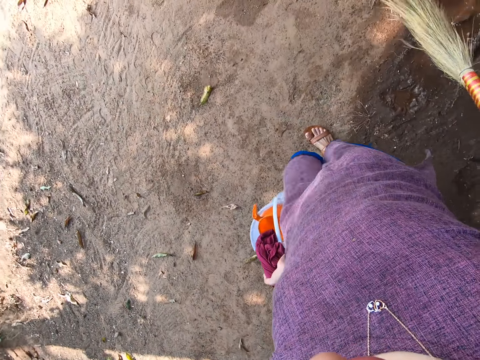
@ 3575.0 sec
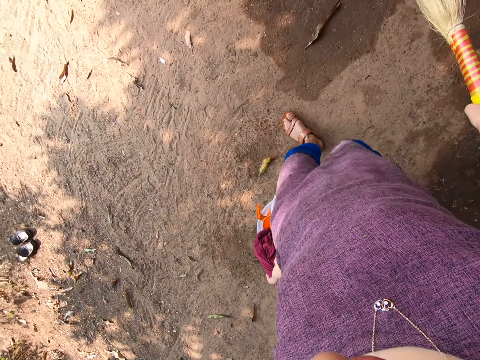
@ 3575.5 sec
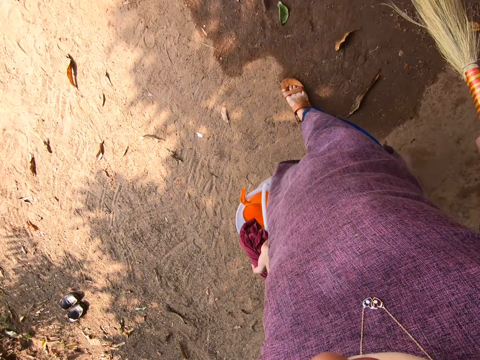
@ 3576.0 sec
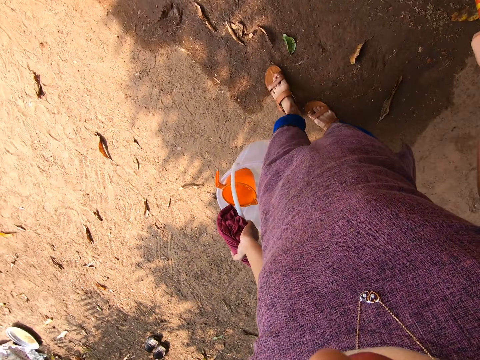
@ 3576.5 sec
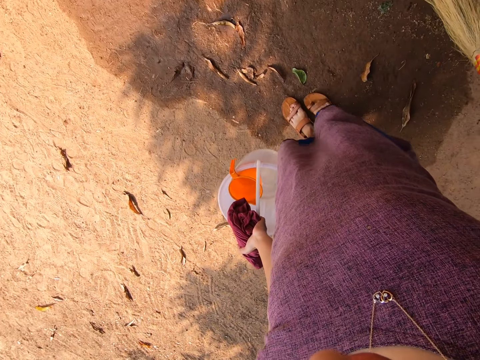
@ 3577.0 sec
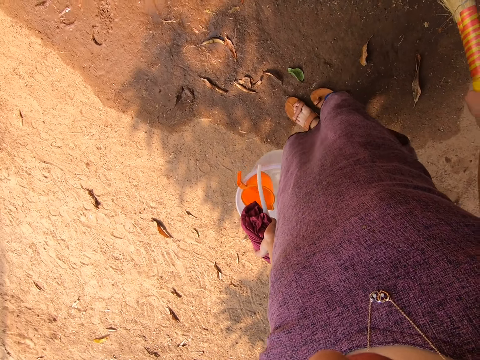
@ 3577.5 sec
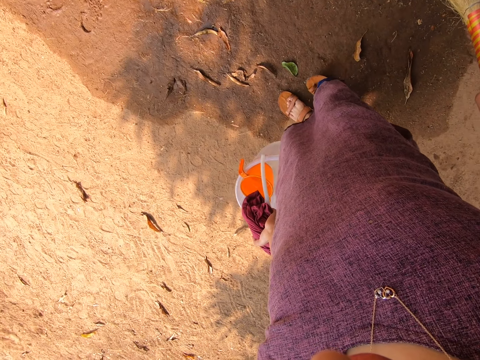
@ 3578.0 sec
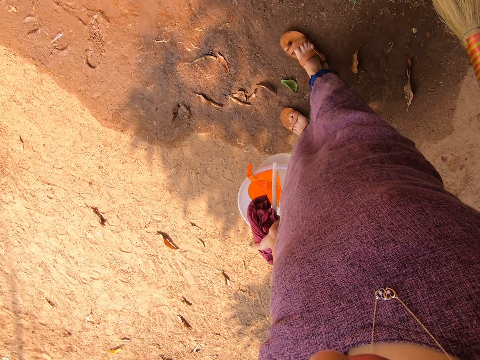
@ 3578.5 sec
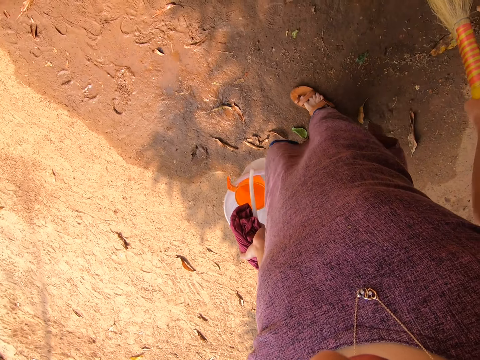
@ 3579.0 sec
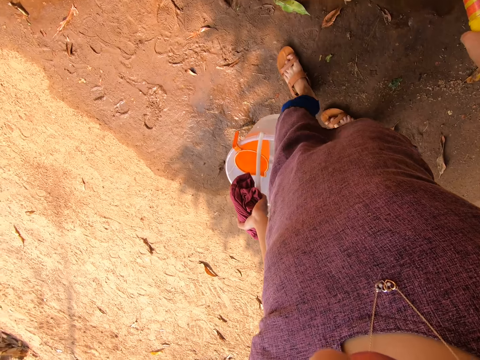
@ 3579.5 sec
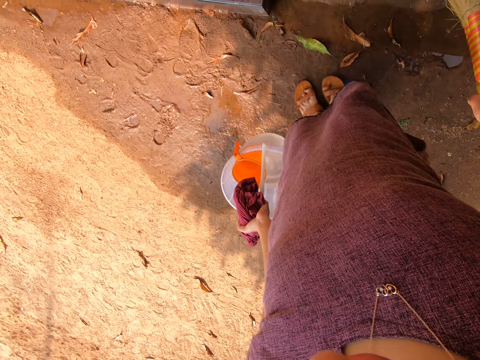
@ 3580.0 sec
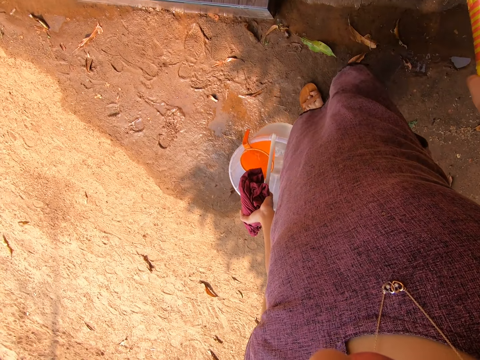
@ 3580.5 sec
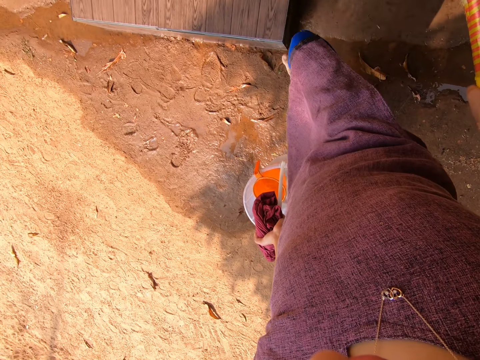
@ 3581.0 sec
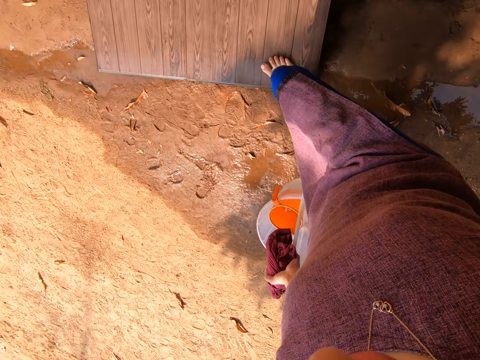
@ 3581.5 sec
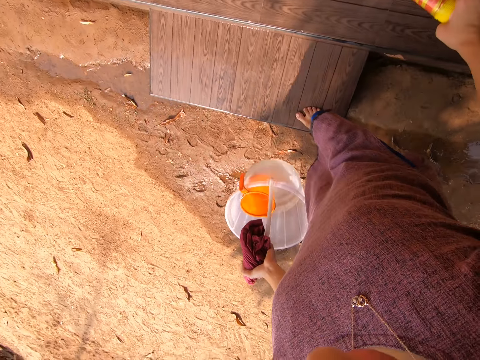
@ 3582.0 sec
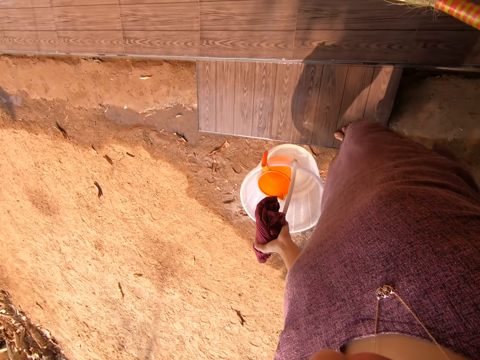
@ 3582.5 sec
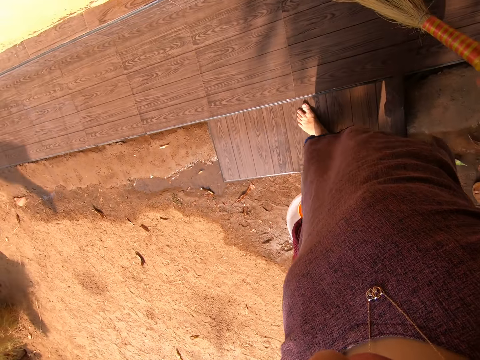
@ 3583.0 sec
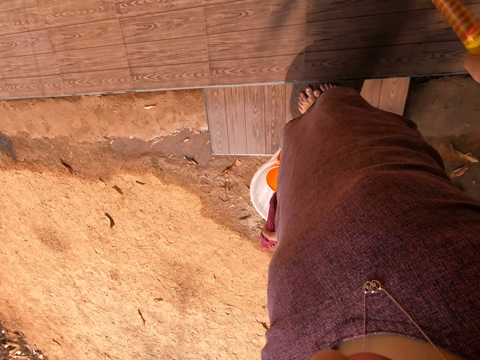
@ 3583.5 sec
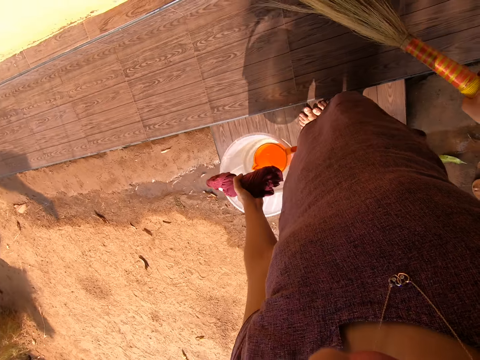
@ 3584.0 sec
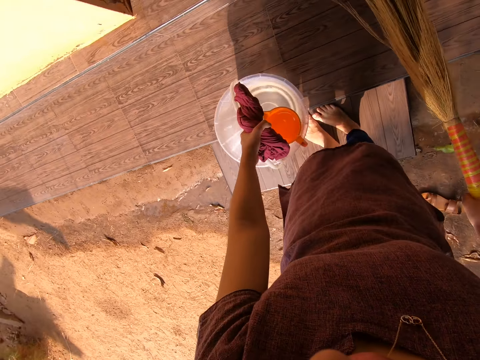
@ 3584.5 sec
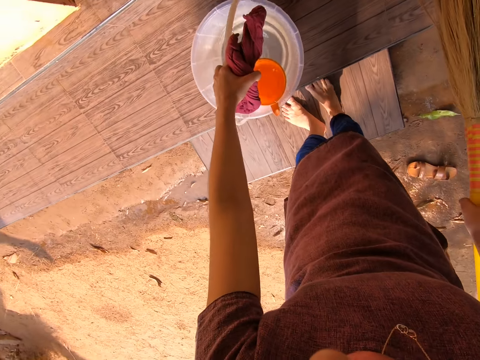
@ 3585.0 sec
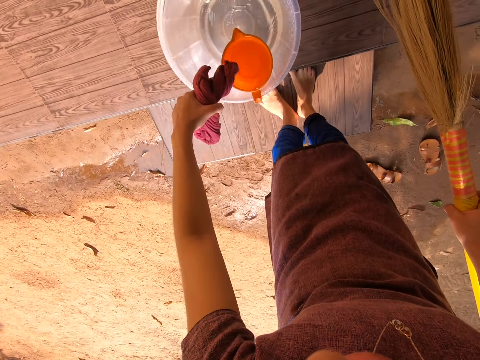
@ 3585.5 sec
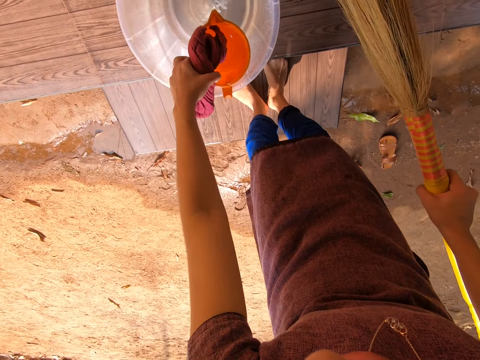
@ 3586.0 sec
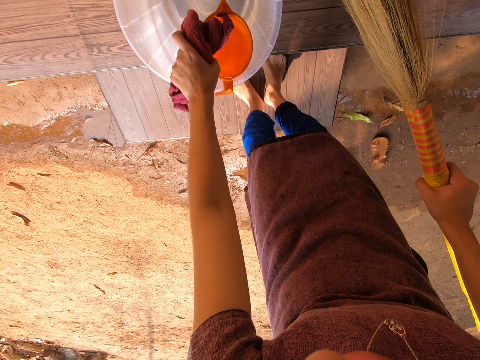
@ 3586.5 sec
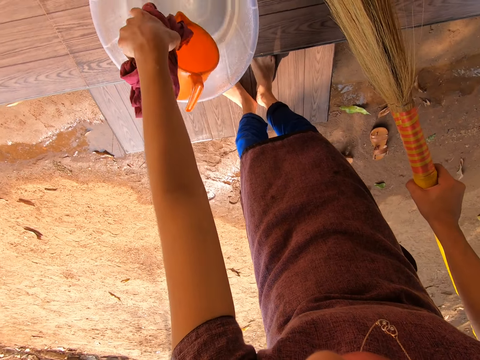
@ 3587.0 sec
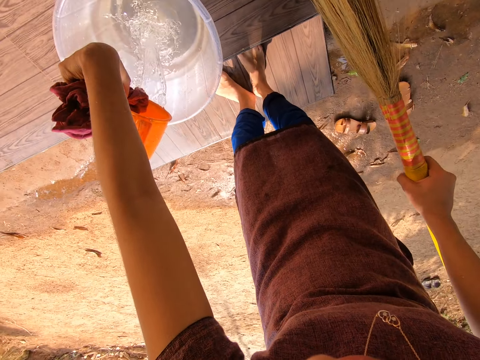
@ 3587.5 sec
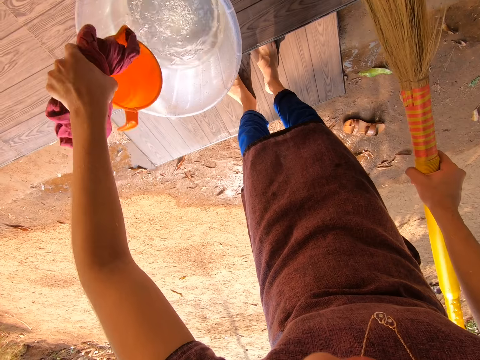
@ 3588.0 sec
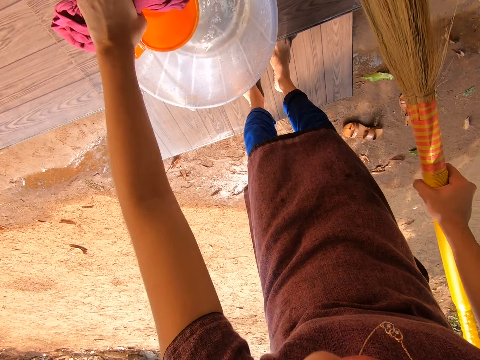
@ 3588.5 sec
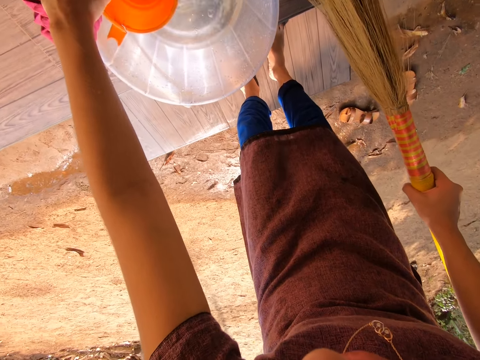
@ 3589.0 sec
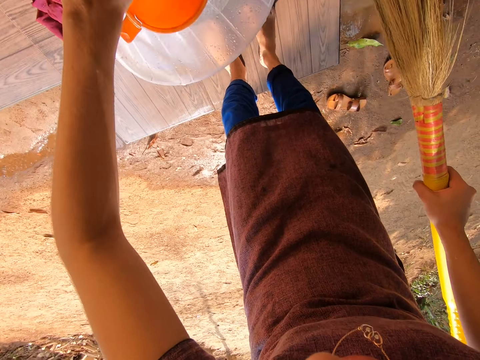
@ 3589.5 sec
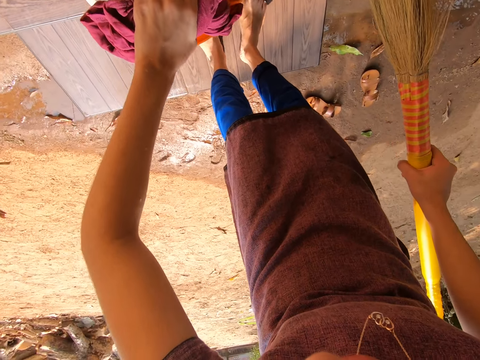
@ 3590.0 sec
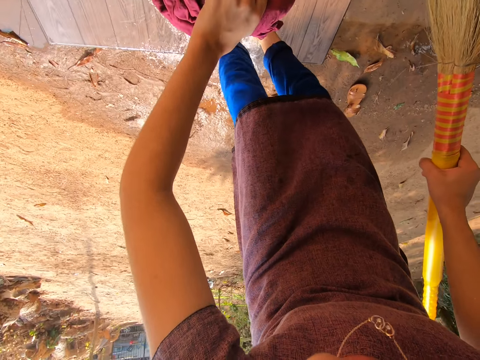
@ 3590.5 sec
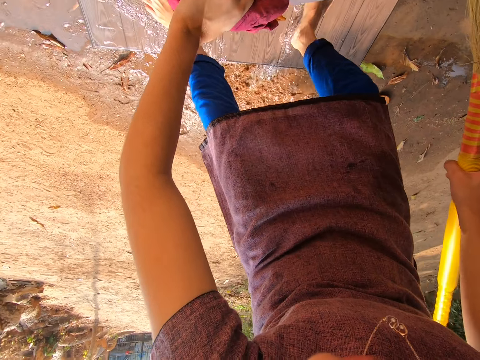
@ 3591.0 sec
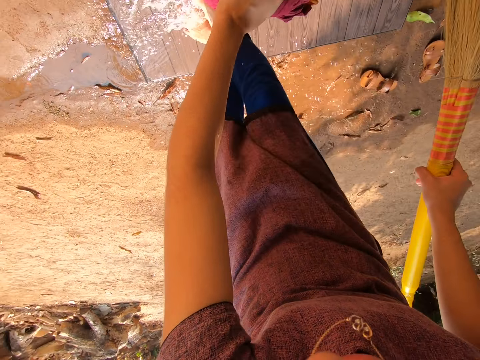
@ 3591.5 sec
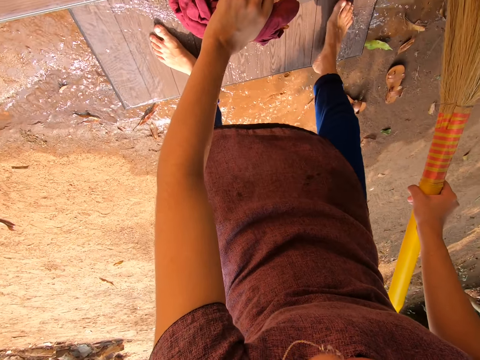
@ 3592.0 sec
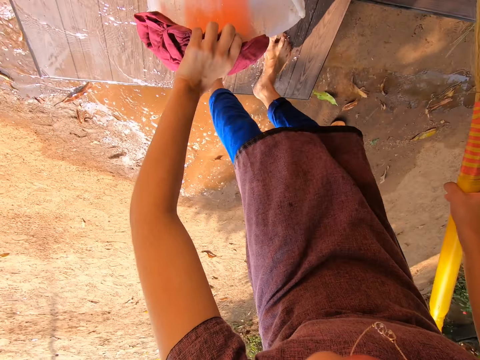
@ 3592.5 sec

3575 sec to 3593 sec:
The camera wearer takes off her shoes. She drops the bucket in her left hand on the floor. She picks a cup on the bucket on the floor with her left hand. She pours the water in the cup in her left hand in the bucket on the floor. She carries a bucket of water from the floor with her left hand. She pours the water in the bucket in her left hand on her legs.

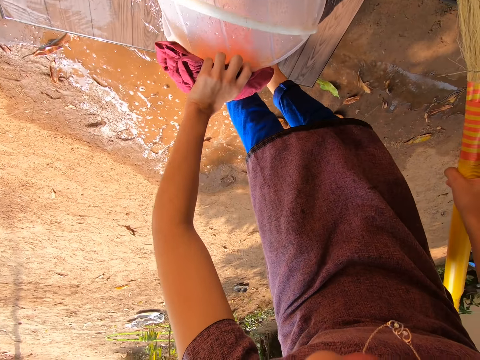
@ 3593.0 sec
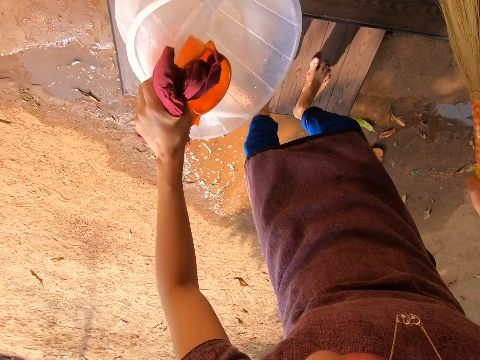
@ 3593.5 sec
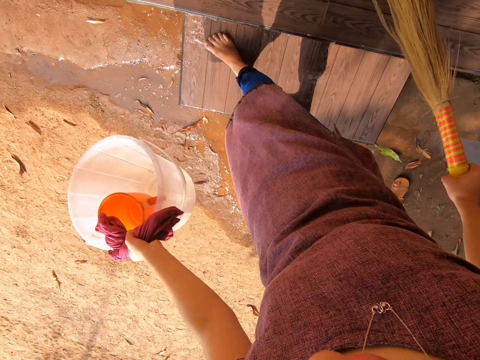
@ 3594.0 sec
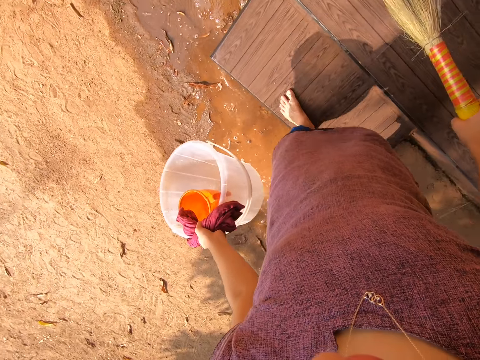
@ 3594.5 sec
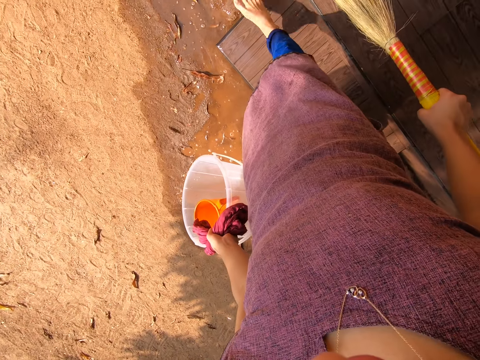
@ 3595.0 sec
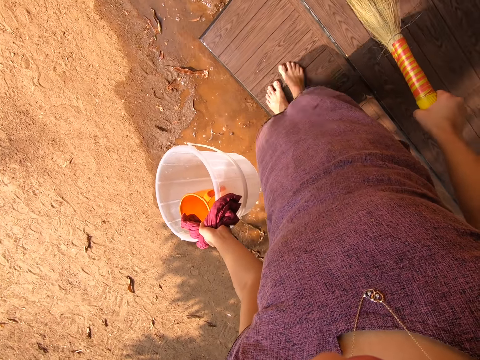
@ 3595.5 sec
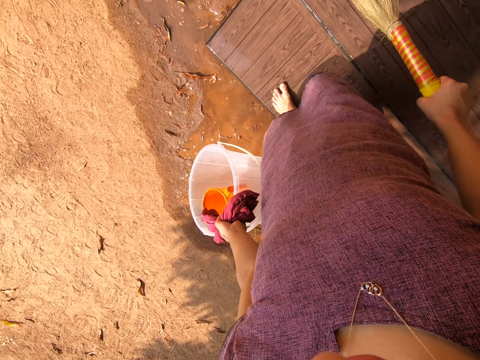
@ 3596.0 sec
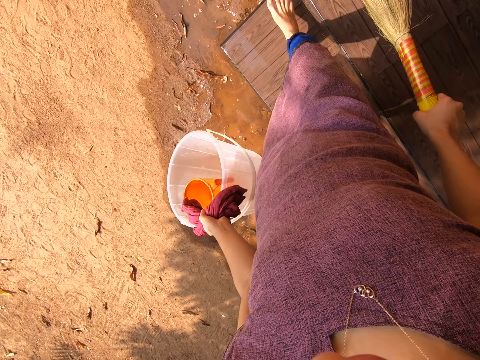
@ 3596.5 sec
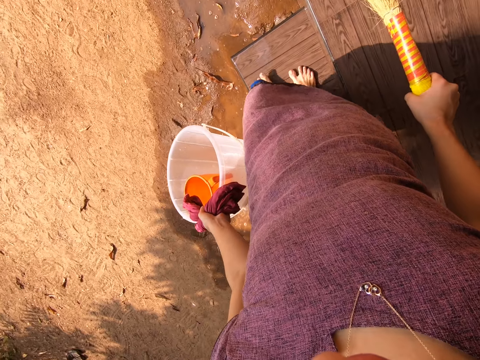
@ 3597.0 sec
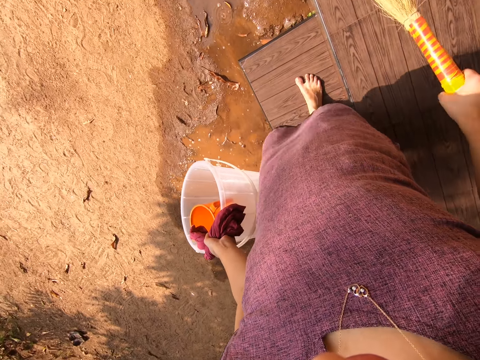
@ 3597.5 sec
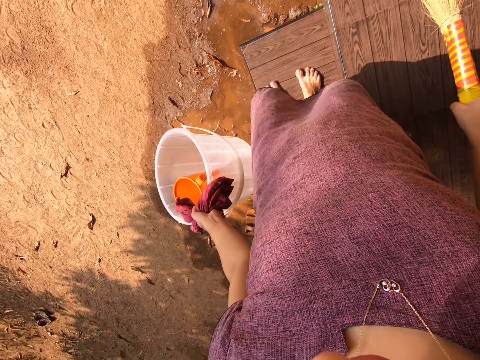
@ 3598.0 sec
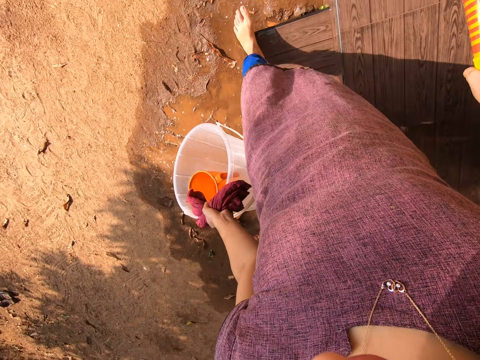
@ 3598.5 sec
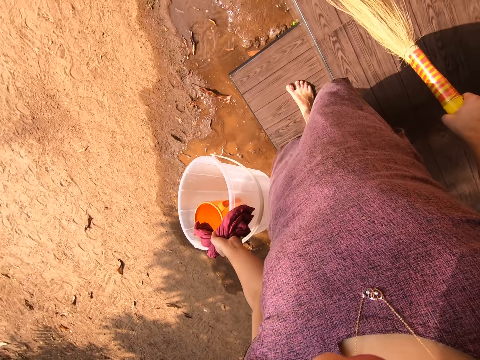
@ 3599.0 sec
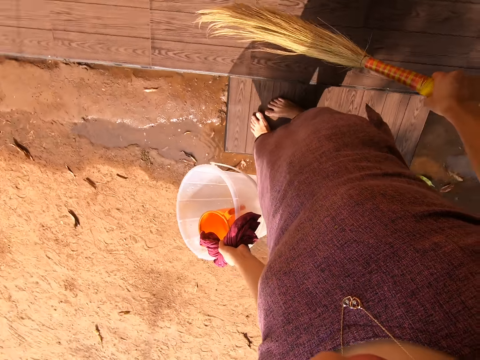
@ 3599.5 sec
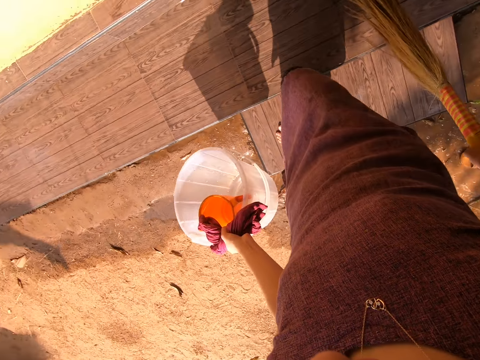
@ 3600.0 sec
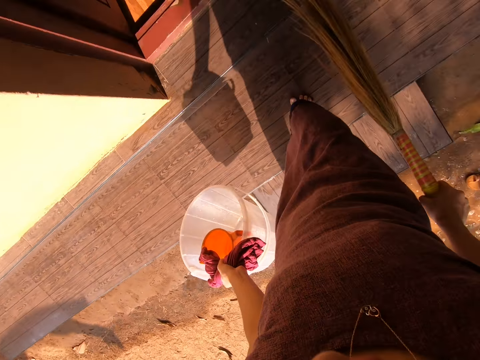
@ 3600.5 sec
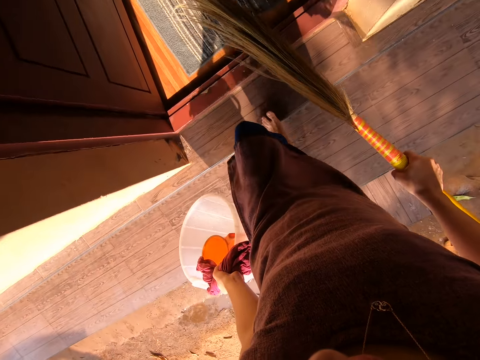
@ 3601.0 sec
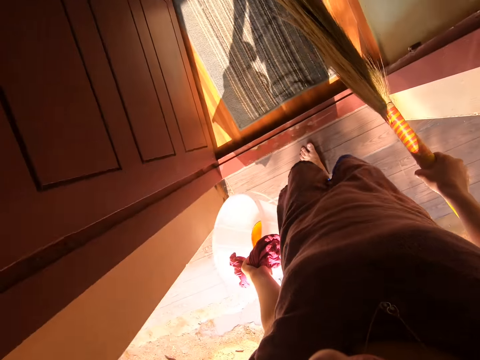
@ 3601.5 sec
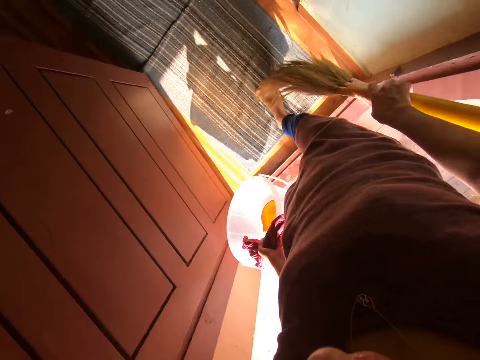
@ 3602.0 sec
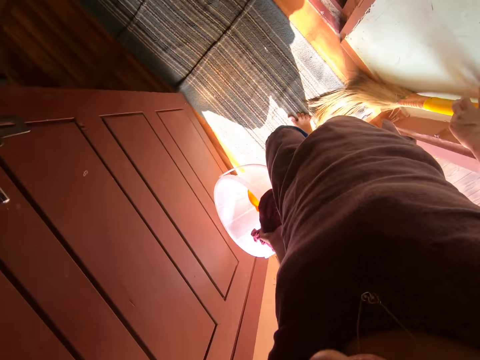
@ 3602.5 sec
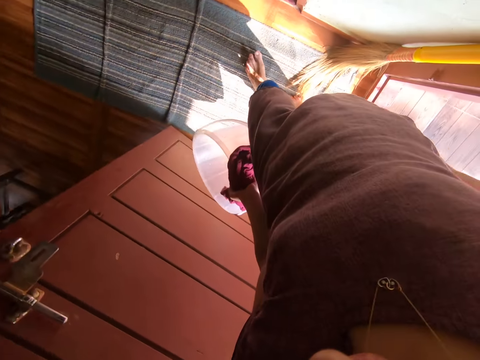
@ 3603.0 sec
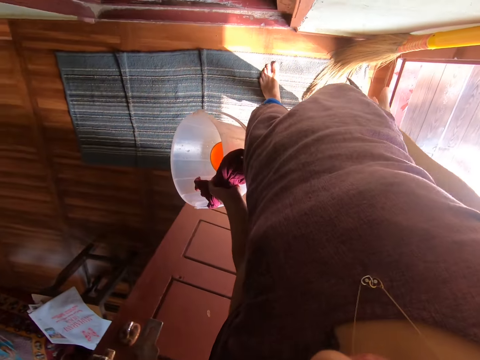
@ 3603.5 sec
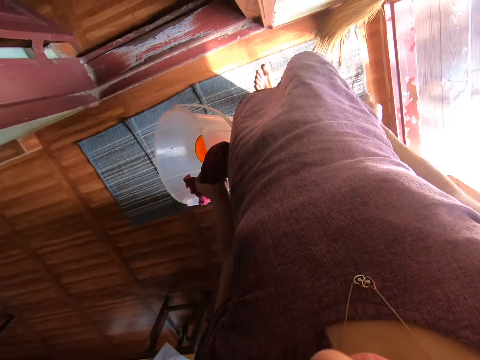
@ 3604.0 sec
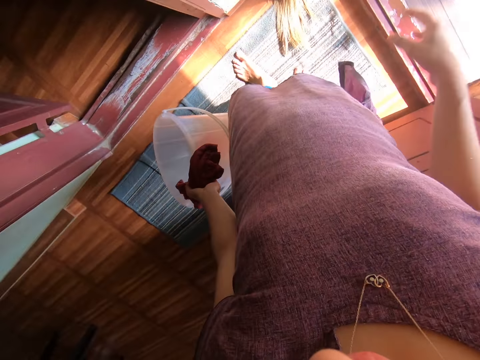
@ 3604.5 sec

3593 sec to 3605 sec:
The camera wearer places the broom in her right hand against the wall. She walks into the house.
